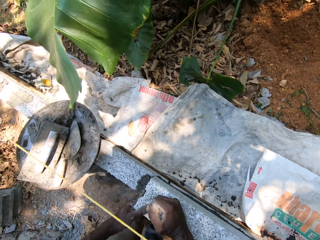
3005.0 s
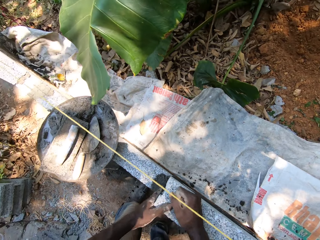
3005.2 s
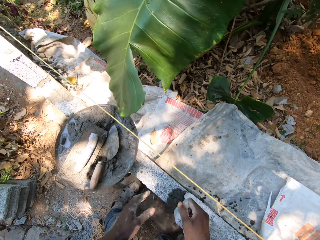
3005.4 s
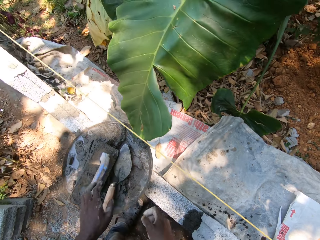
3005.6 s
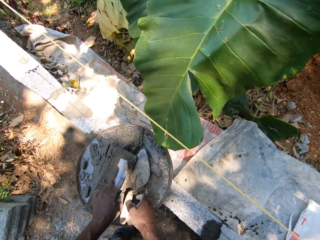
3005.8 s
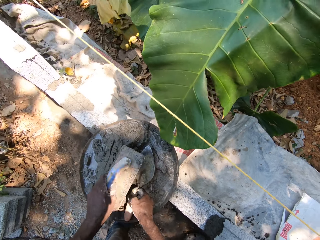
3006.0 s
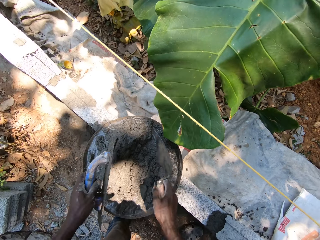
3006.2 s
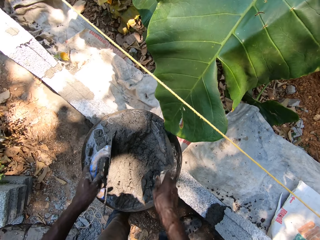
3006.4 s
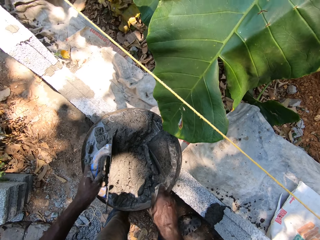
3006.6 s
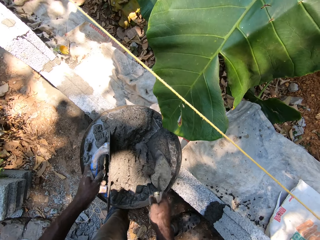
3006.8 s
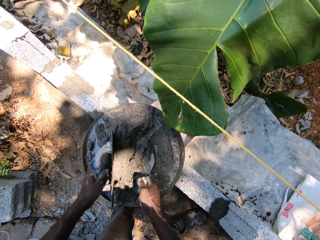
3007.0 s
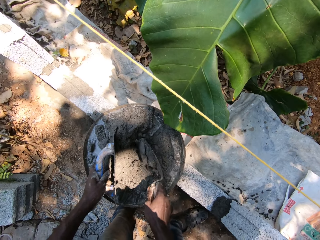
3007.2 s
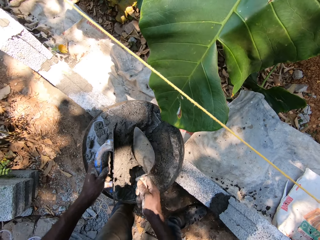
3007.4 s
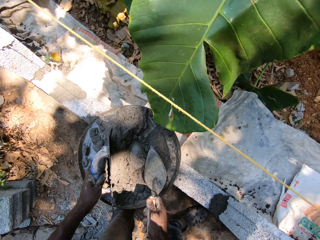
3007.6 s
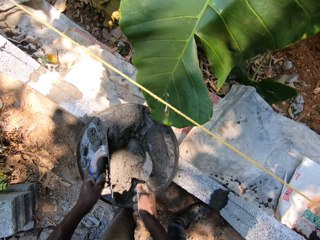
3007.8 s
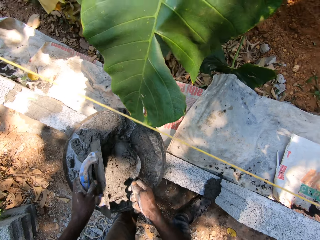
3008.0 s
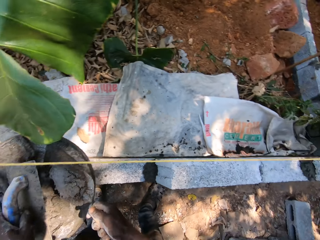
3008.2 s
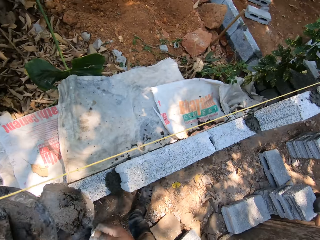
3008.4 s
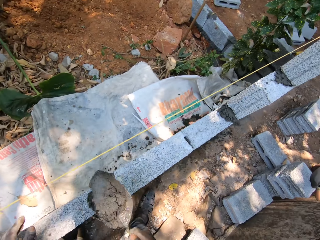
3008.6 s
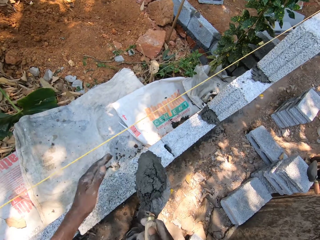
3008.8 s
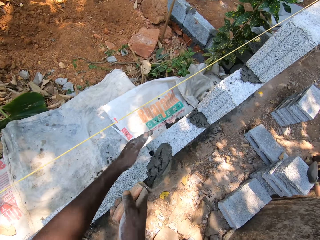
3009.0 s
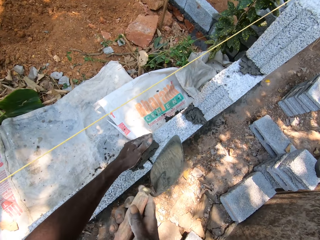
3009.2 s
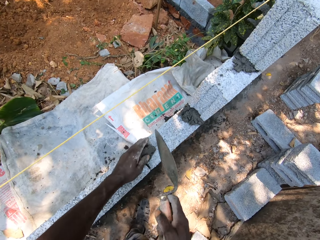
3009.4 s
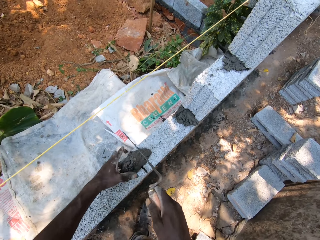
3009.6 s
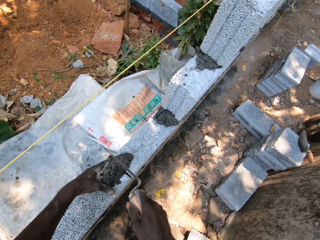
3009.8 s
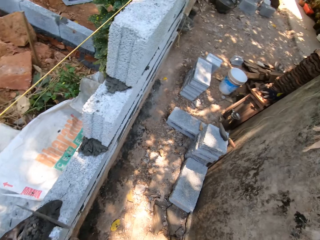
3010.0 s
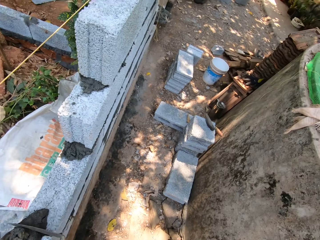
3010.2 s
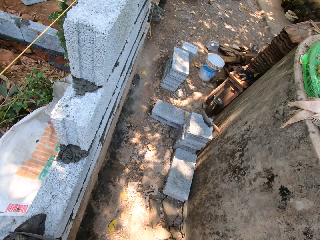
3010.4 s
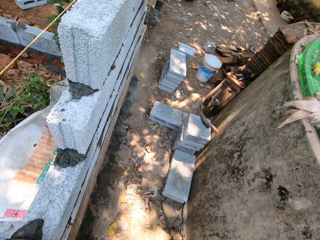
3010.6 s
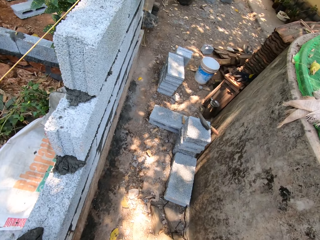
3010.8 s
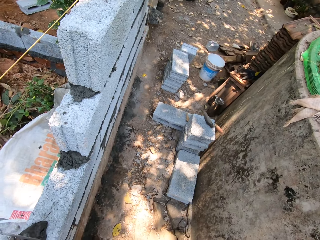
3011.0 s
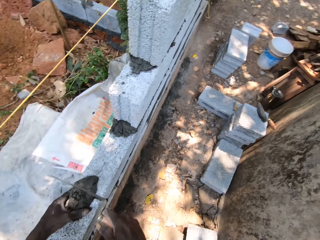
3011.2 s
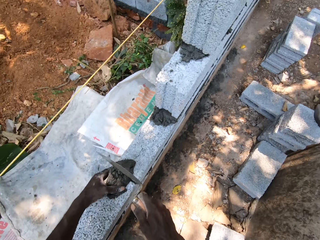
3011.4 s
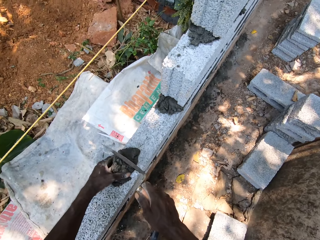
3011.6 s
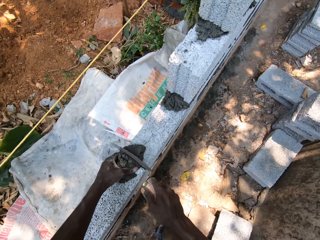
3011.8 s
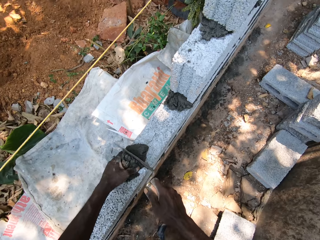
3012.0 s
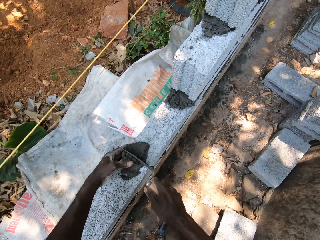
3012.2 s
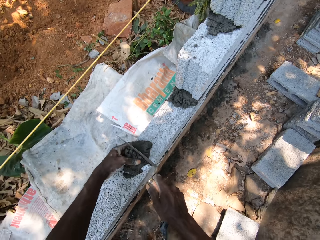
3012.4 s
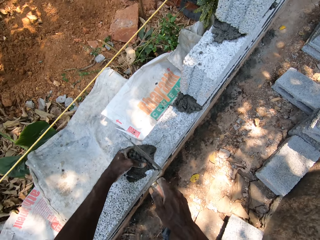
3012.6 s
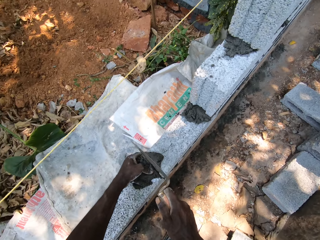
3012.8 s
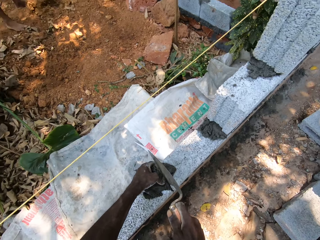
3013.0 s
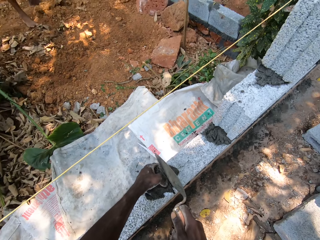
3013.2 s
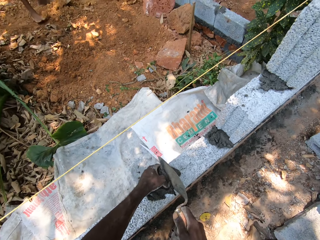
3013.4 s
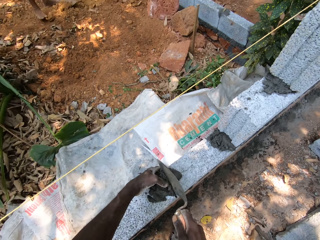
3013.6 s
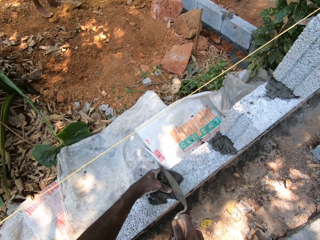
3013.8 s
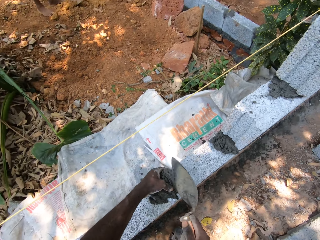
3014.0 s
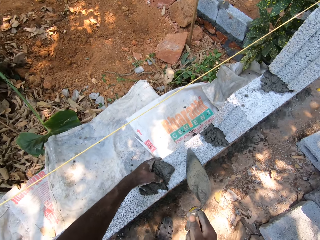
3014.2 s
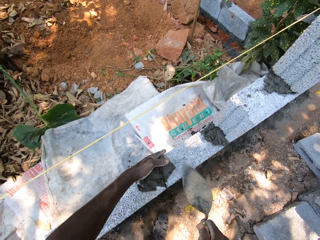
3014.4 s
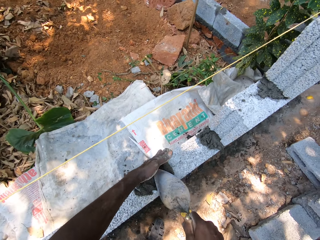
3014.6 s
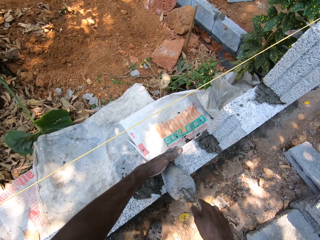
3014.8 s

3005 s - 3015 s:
The camera wearer packs cement mortar or concrete from the pan with the scraper and plastering trowel in both hands. They spread the concrete on the brick.

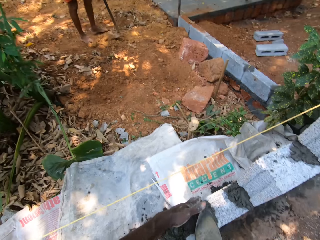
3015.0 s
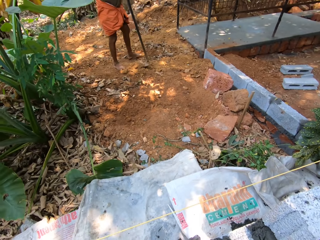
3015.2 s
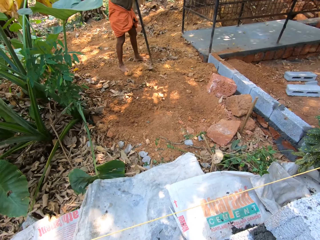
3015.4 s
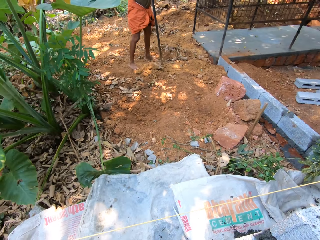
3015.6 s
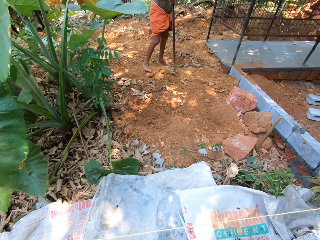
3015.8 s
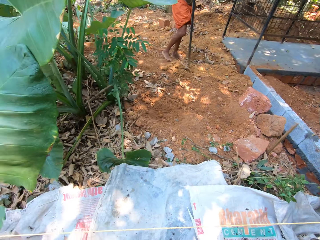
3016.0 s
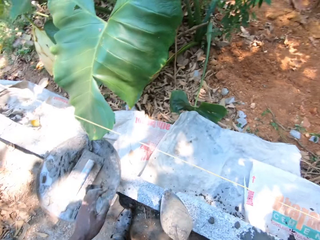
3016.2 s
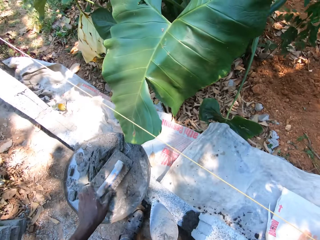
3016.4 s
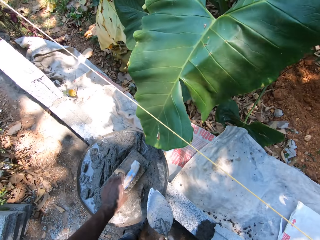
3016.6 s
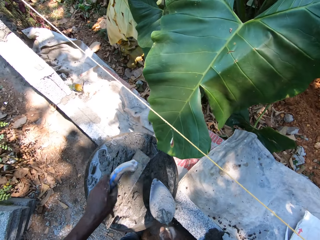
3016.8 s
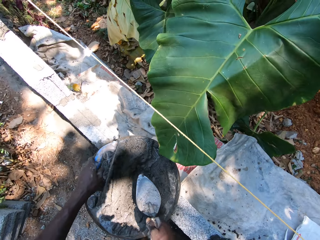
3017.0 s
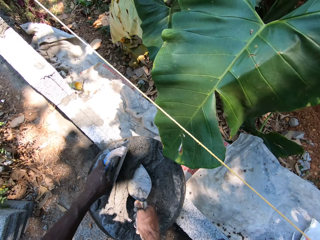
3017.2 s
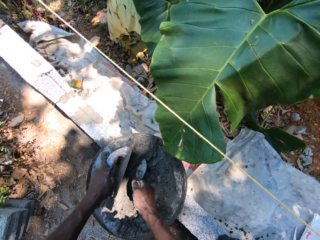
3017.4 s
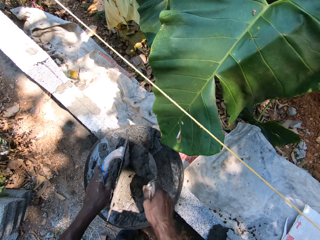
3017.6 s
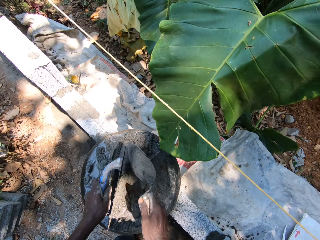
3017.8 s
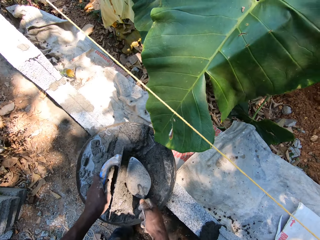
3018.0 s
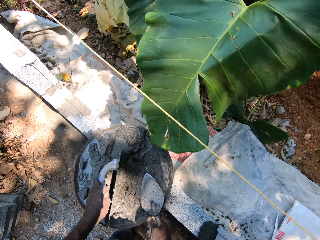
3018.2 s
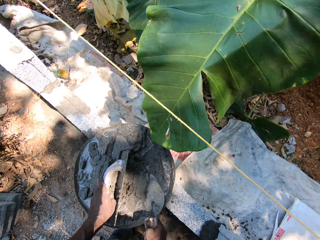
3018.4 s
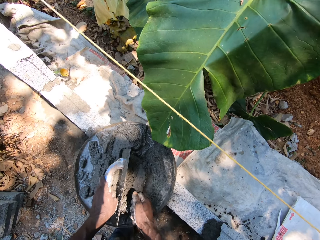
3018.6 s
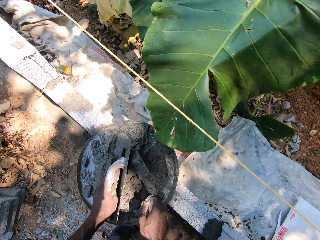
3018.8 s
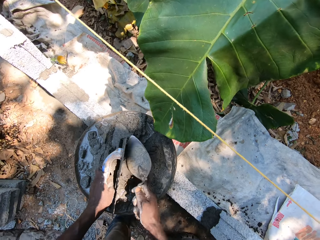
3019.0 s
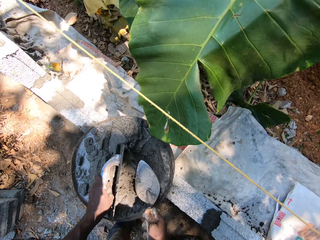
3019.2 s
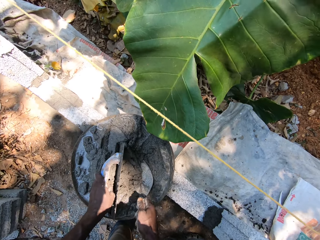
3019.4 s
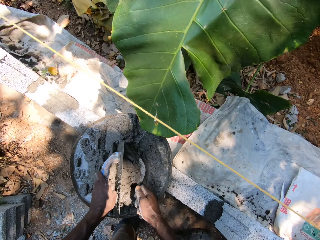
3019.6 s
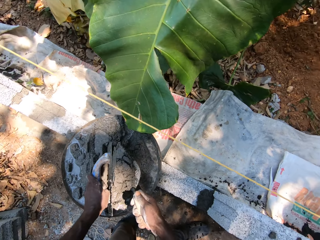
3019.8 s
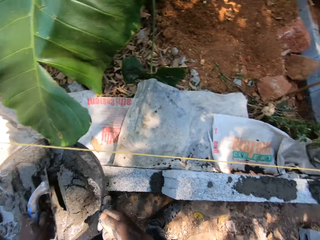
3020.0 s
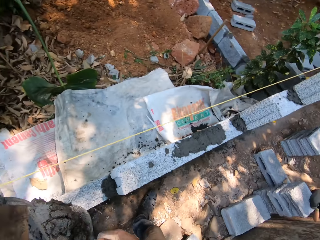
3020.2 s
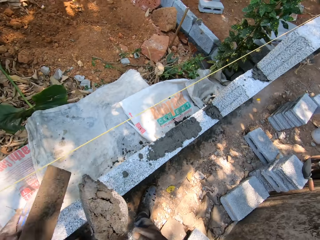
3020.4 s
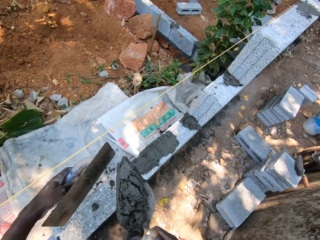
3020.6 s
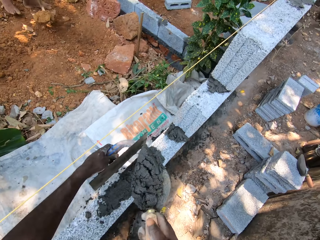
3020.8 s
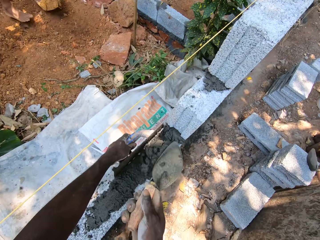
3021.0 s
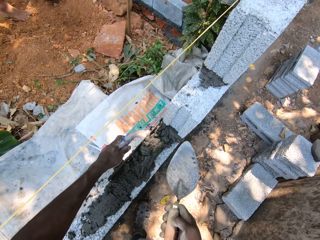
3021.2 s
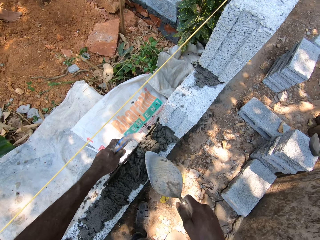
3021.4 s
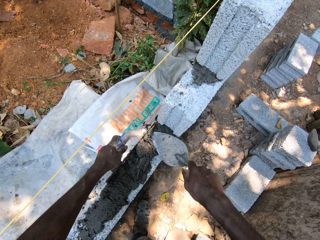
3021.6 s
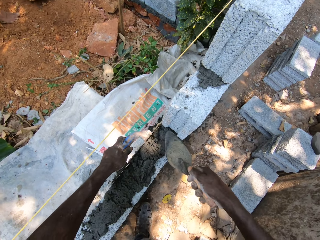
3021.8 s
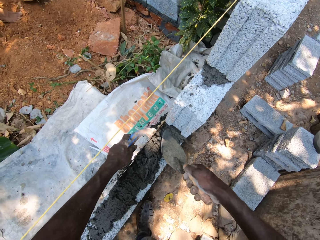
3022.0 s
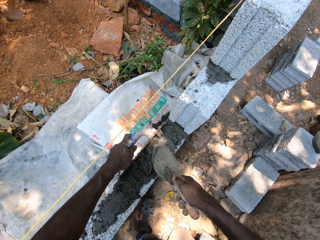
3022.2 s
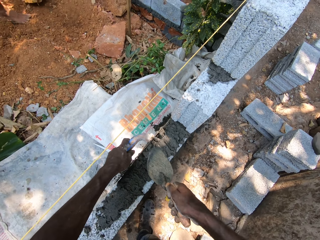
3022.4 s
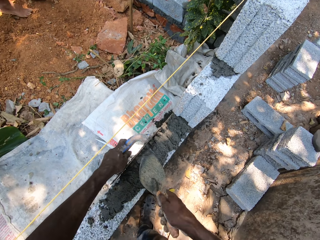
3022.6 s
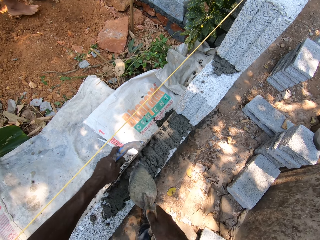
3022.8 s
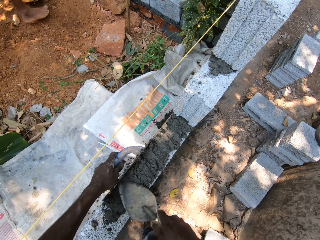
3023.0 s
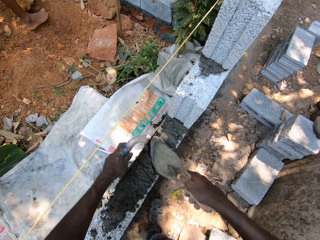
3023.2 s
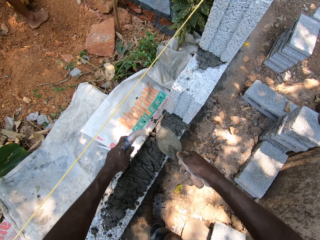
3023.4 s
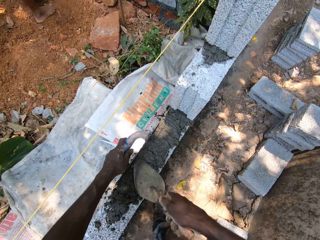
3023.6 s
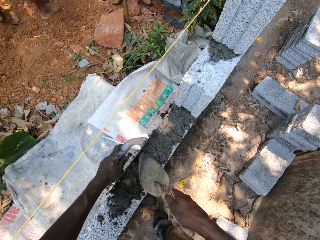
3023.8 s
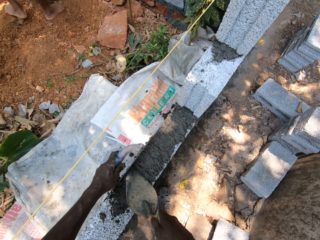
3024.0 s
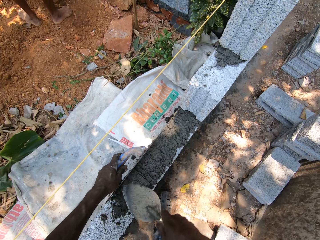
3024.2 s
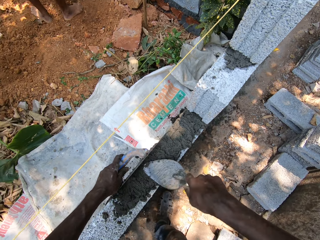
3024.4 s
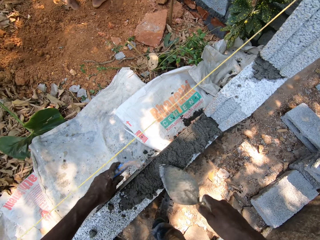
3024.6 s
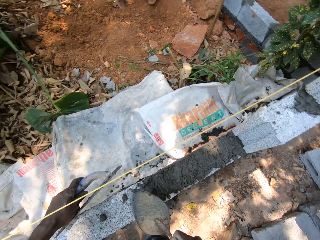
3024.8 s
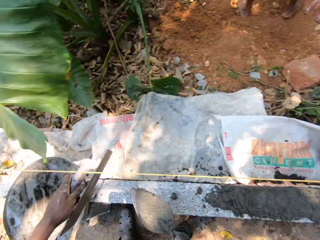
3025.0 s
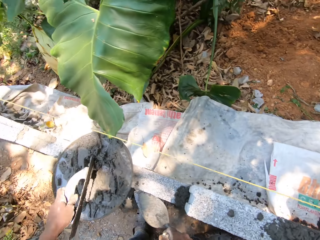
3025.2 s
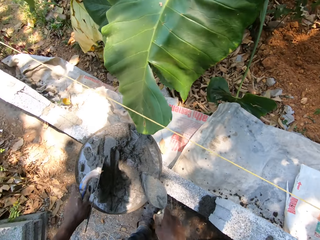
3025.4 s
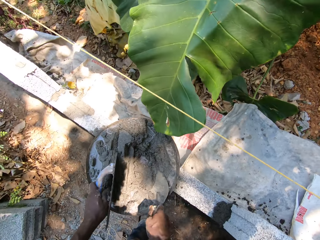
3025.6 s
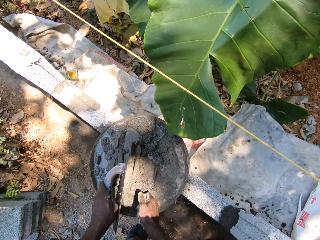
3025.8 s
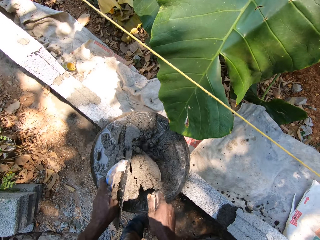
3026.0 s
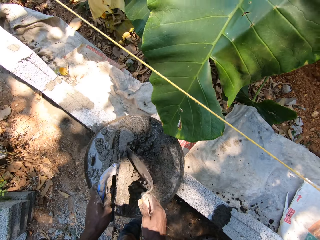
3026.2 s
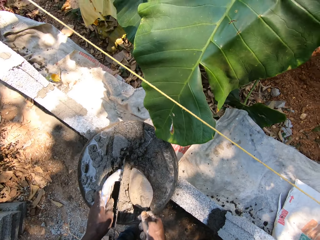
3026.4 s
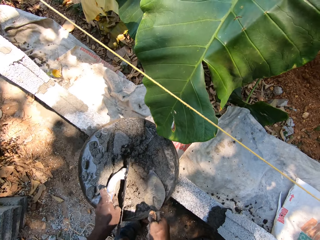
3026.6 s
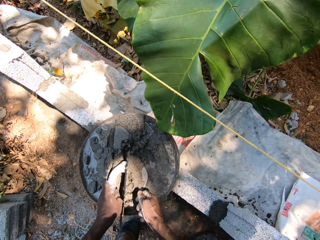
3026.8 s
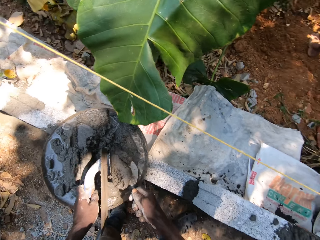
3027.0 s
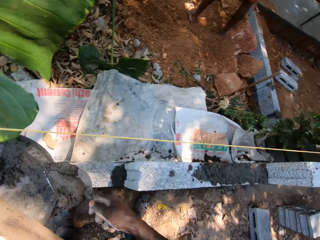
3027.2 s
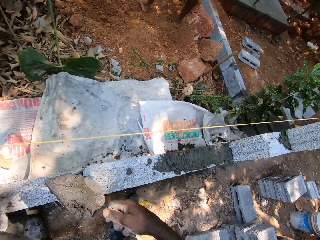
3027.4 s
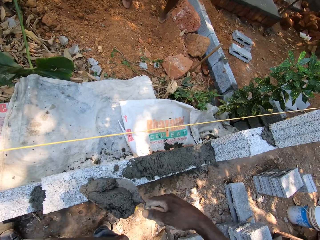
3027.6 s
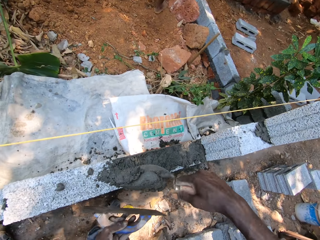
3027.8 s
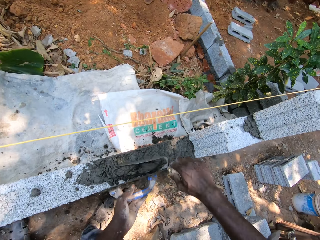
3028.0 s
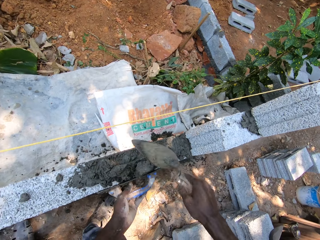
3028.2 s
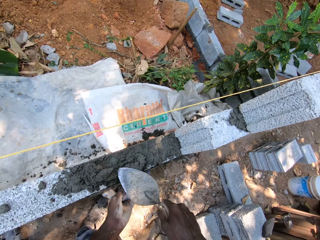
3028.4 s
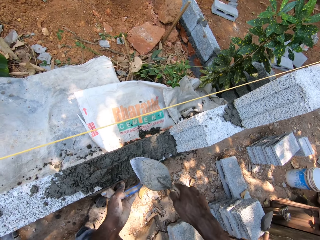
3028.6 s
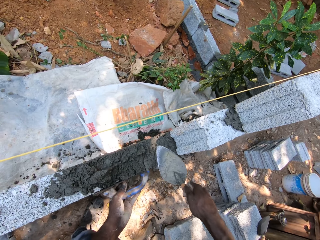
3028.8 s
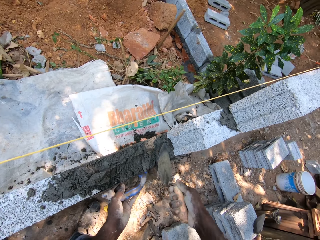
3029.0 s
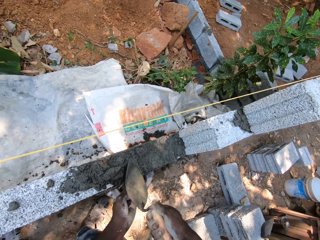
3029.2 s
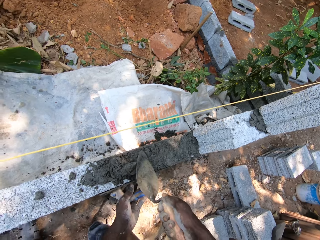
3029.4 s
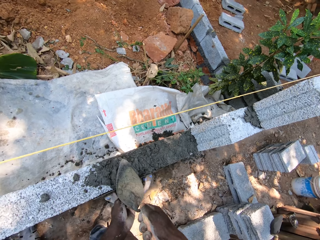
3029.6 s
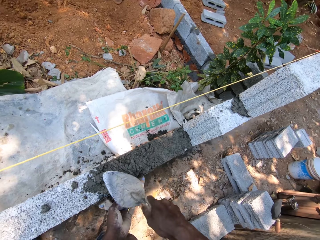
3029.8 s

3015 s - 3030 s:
The camera wearer collects the concrete. They plaster the blocks with the scraper and plastering trowel in both hands. They pack cement mortar from the pan with the scraper and plastering trowel in both hands. They plaster the blocks with the scraper and plastering trowel in both hands.
